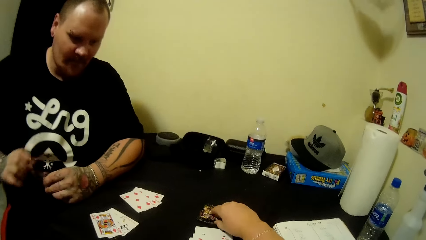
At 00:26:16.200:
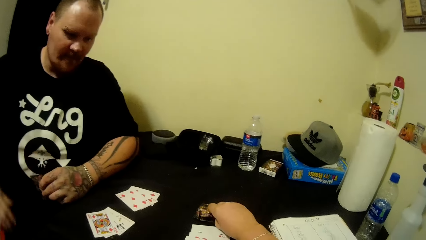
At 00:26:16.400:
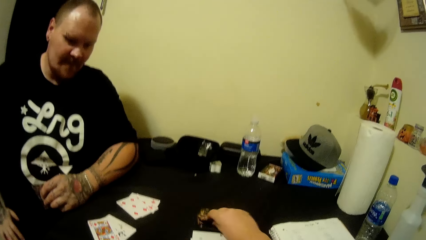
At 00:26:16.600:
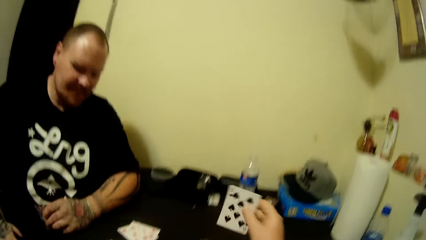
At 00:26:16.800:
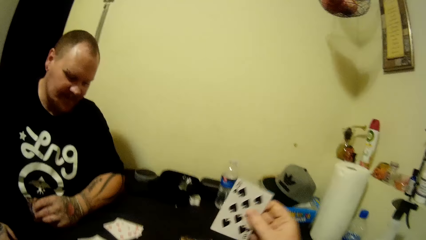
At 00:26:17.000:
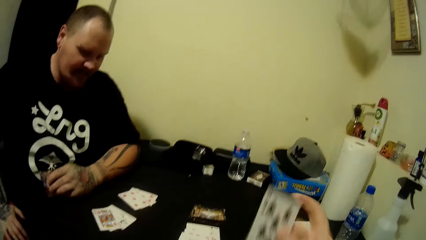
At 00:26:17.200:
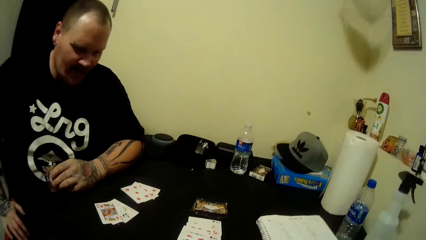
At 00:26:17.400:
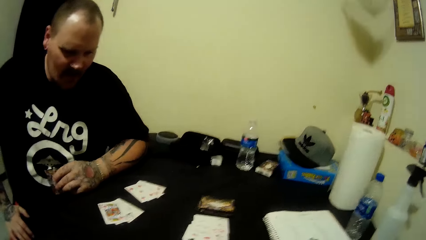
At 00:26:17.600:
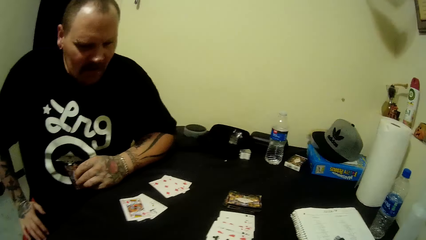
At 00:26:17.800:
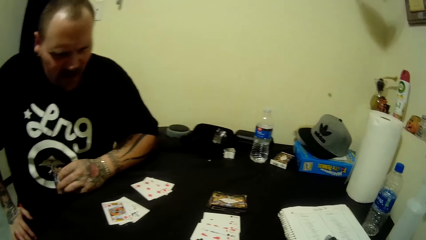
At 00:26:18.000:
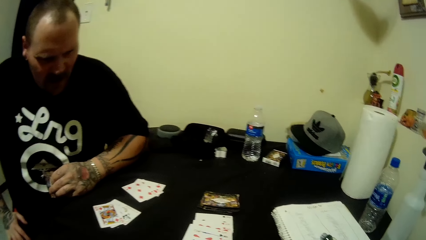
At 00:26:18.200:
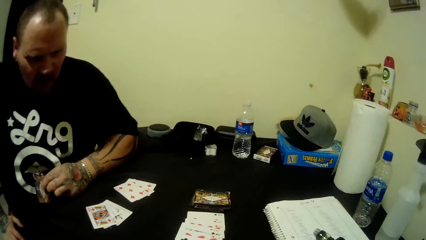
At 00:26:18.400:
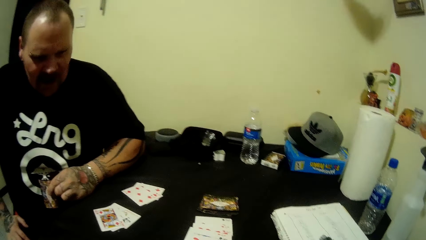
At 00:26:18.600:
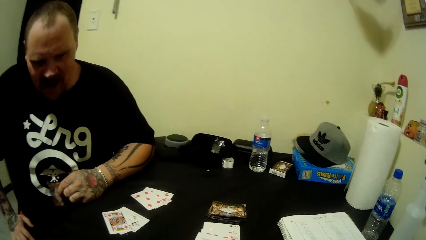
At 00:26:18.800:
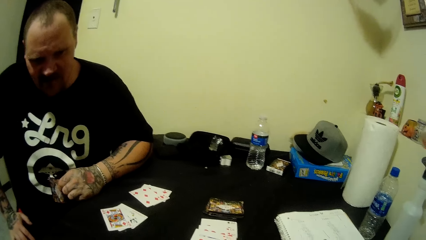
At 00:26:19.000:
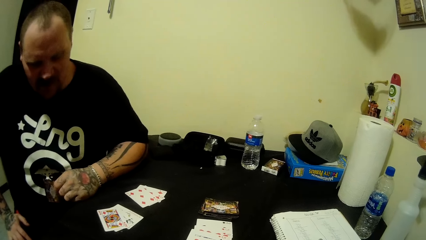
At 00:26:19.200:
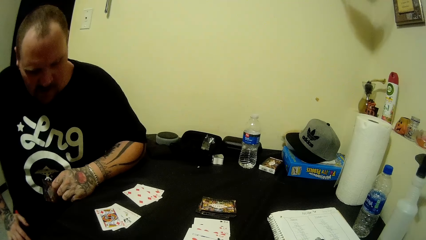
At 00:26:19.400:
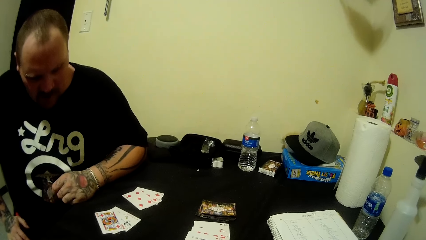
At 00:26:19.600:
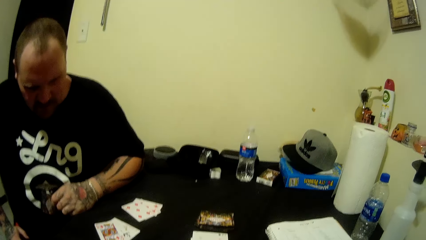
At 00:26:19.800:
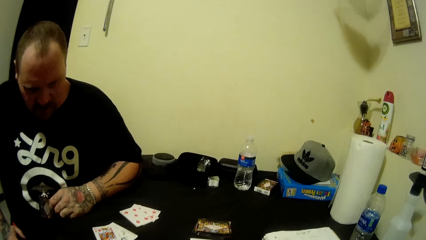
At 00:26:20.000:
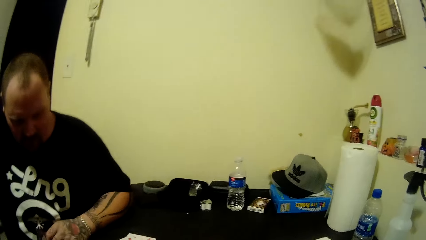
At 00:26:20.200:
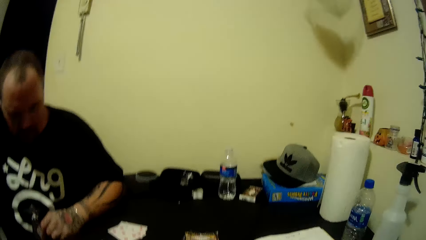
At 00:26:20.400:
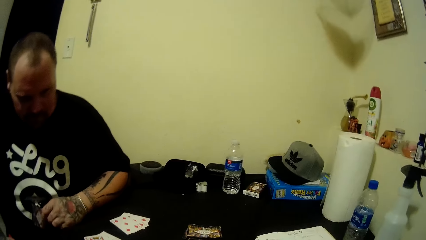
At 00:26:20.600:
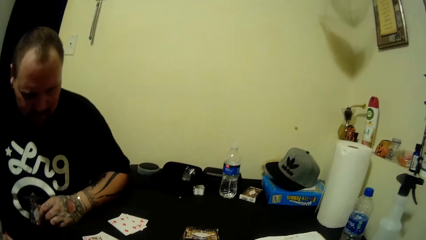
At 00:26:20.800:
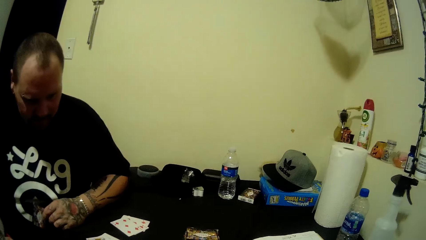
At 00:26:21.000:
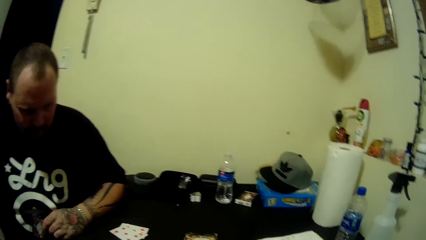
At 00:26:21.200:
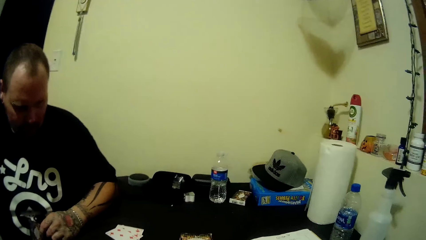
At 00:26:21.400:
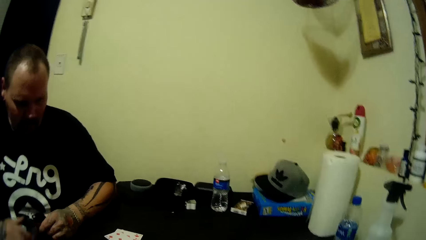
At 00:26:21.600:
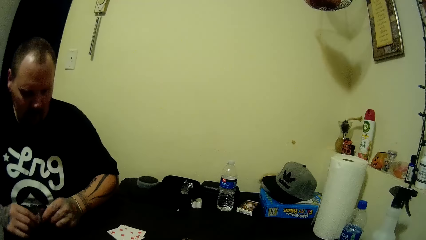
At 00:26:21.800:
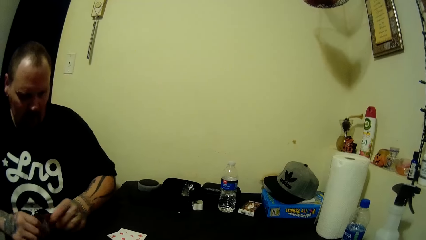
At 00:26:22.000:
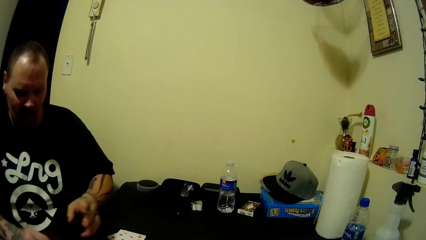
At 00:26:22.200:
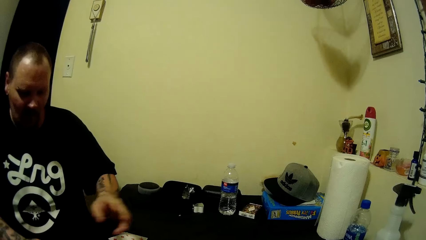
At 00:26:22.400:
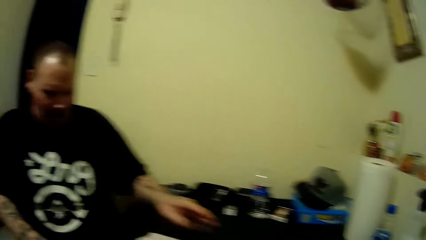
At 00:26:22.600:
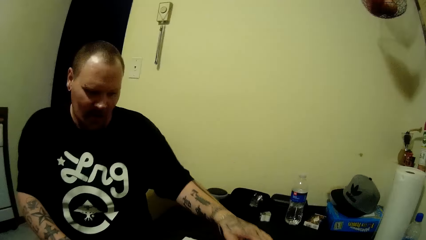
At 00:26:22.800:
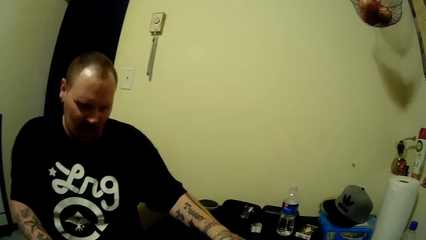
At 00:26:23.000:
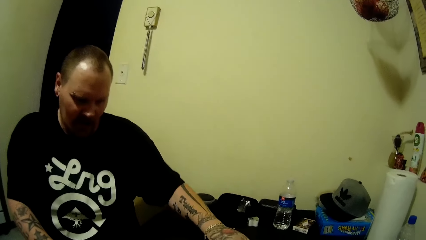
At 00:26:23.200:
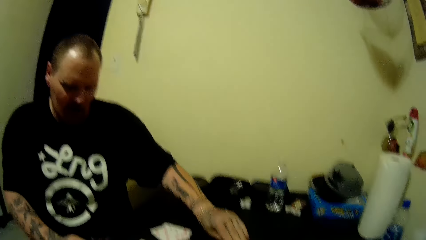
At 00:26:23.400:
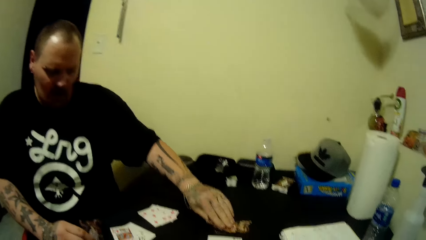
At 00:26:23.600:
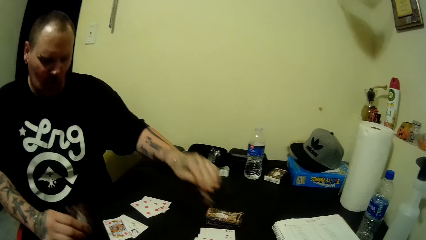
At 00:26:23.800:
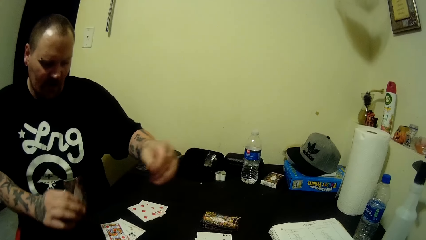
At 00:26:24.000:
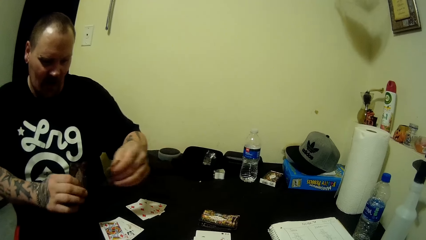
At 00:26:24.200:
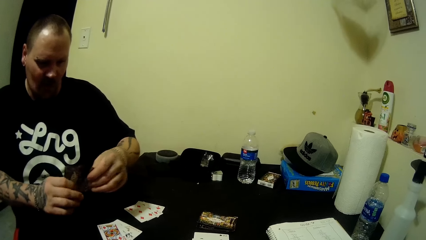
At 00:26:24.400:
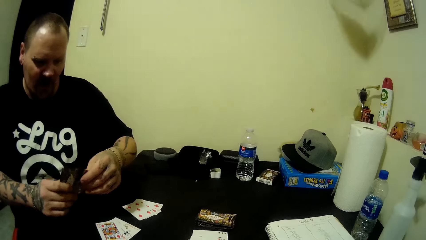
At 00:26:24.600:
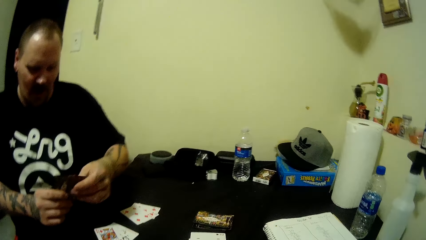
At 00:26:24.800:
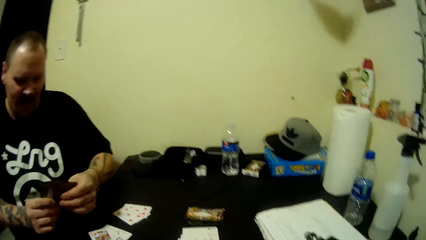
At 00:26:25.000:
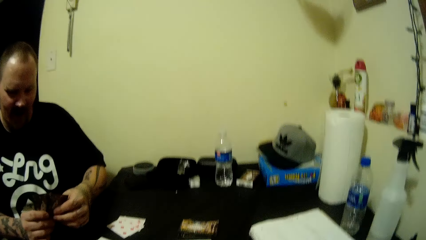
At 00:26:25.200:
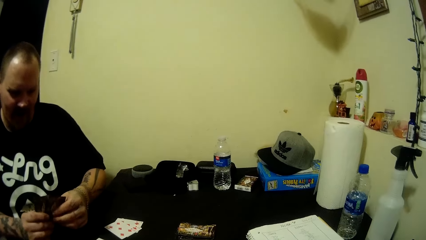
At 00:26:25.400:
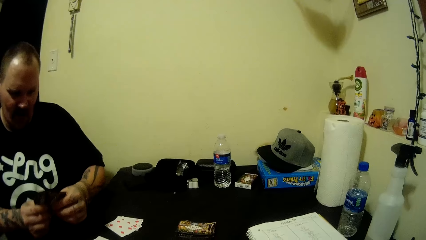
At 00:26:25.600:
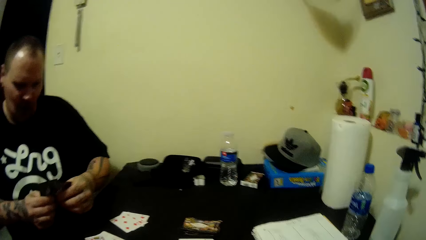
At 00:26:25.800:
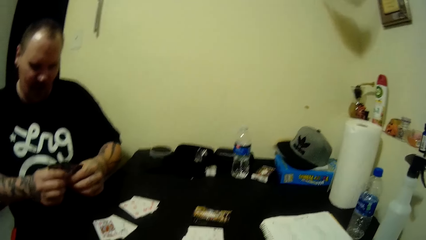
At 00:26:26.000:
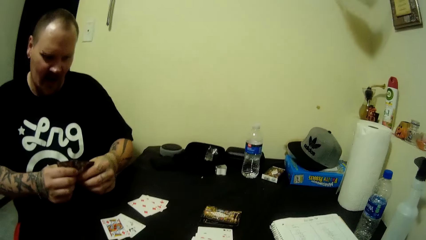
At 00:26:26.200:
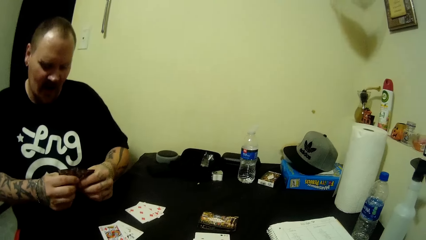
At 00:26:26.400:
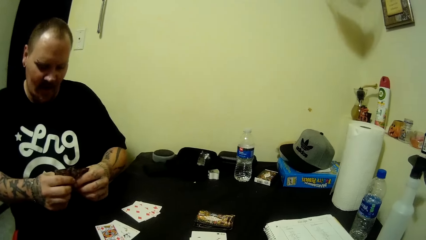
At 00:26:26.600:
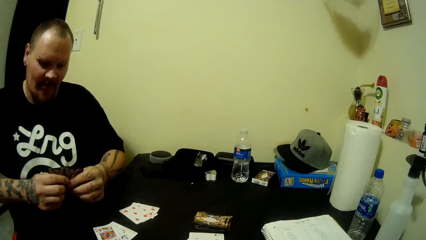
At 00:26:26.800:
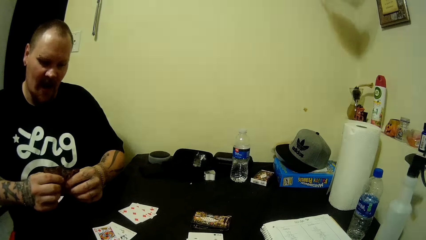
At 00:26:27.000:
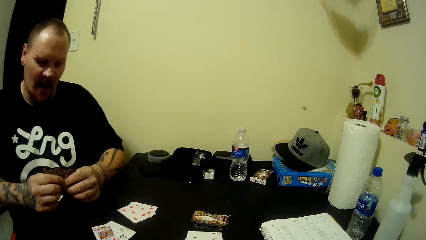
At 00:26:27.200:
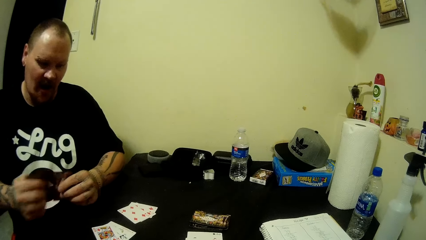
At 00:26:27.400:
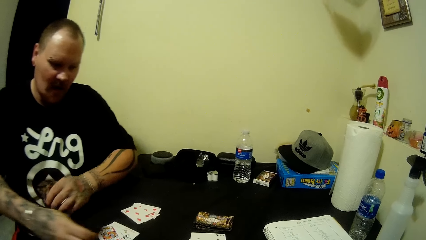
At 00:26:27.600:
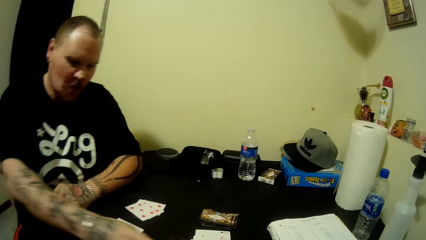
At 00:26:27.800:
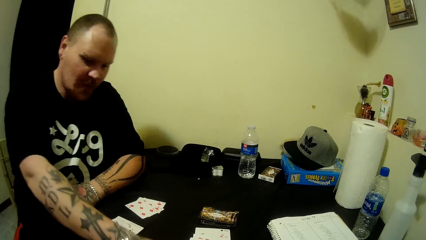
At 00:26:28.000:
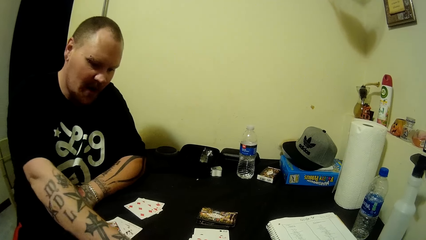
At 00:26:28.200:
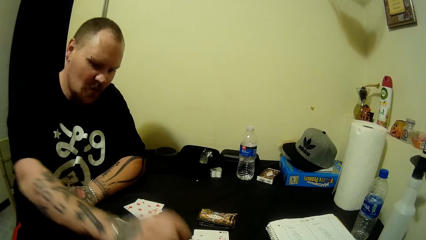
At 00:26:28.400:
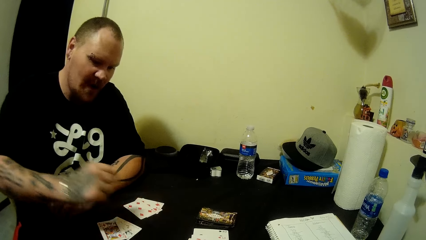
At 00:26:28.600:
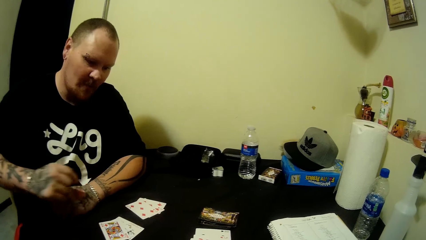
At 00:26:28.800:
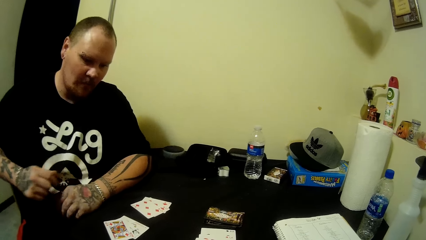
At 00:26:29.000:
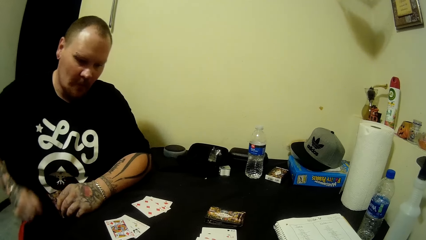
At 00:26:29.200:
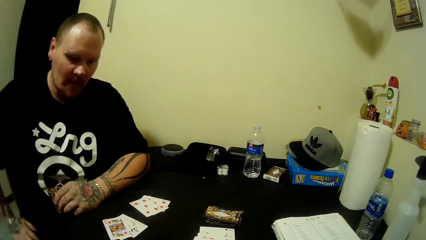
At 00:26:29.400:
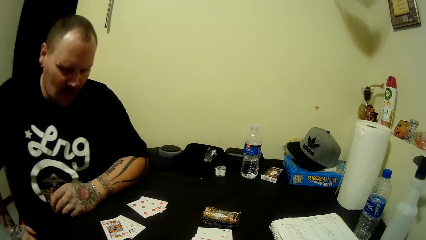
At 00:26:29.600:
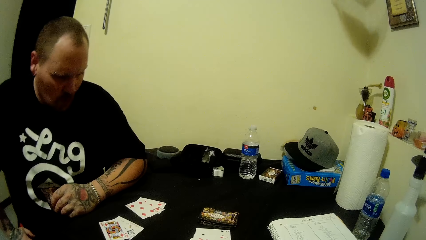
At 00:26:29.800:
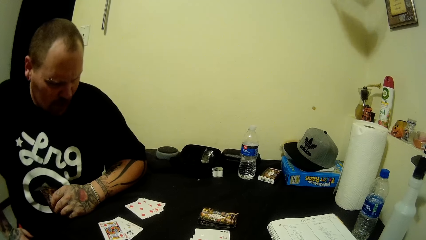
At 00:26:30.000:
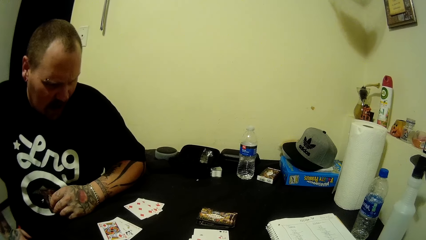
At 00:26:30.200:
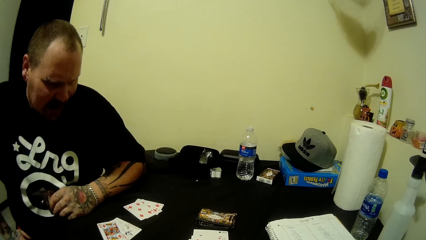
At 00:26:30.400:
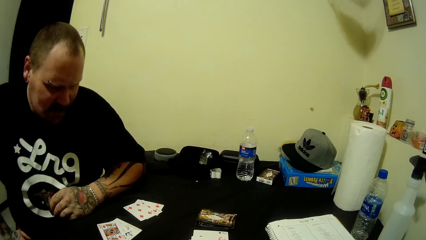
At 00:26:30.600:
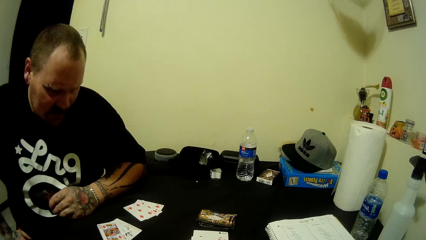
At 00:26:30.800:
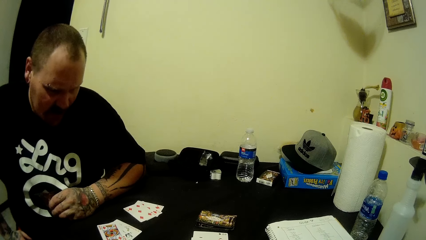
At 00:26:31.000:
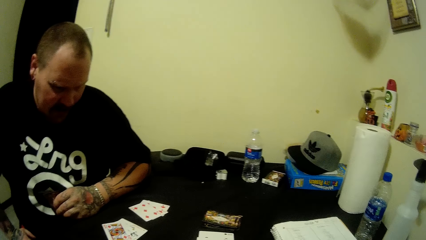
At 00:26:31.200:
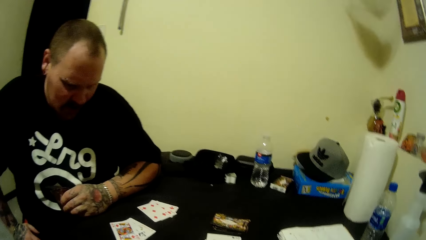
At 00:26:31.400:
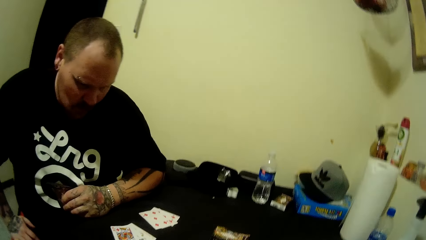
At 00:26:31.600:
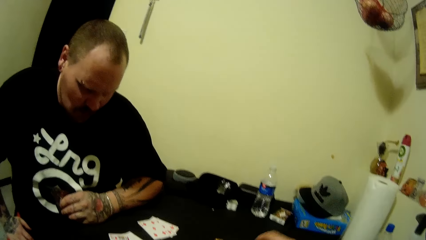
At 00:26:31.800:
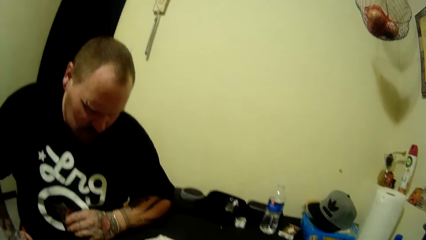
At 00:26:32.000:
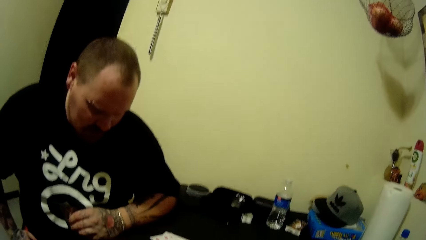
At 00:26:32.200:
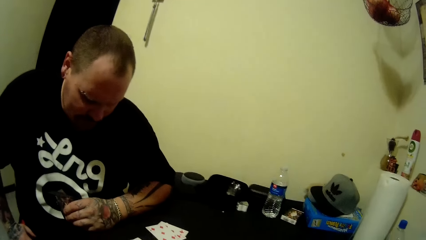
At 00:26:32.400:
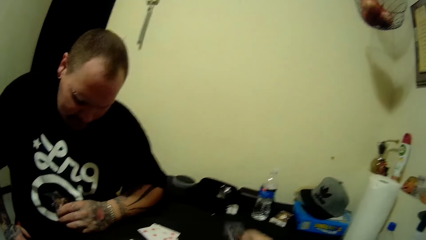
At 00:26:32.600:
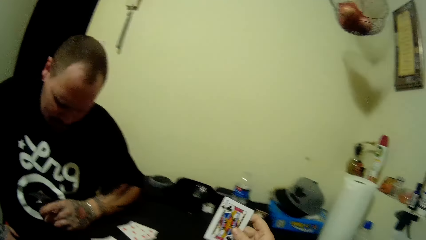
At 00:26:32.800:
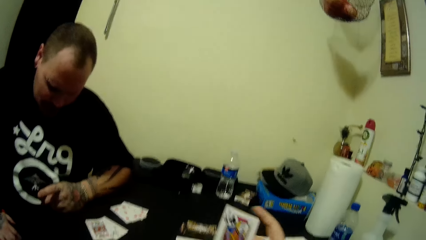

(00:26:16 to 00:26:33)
The camera wearer picks the card. They talk to a man. The man picks the card. He aligns the card. He plays the card.
